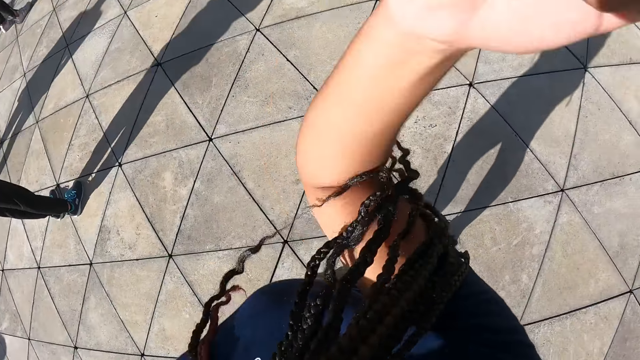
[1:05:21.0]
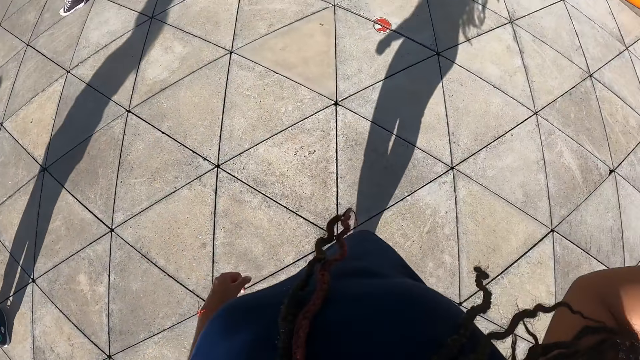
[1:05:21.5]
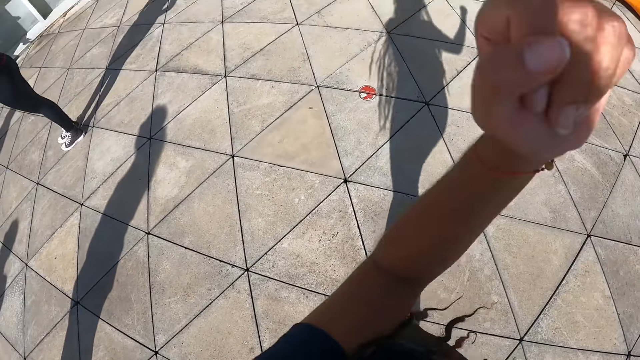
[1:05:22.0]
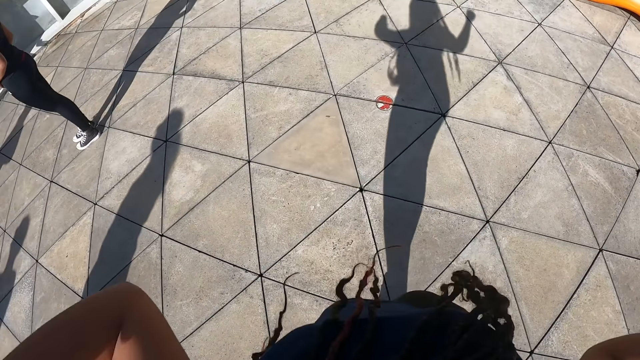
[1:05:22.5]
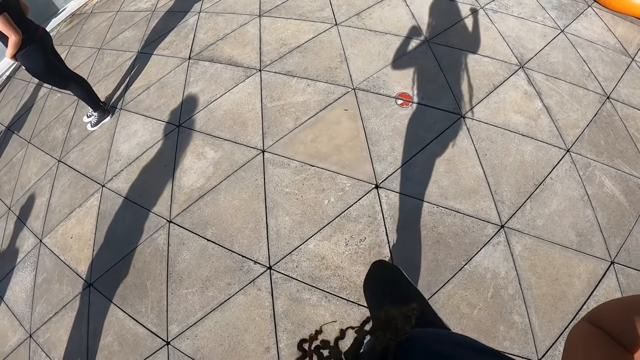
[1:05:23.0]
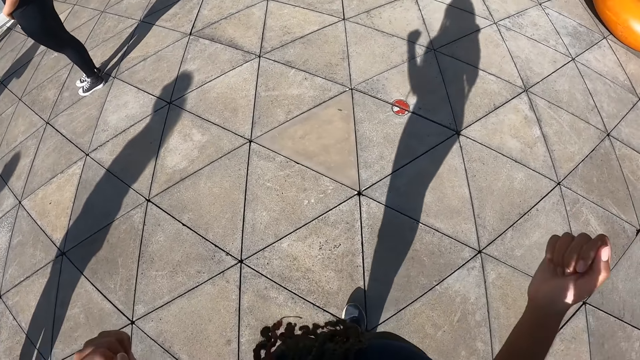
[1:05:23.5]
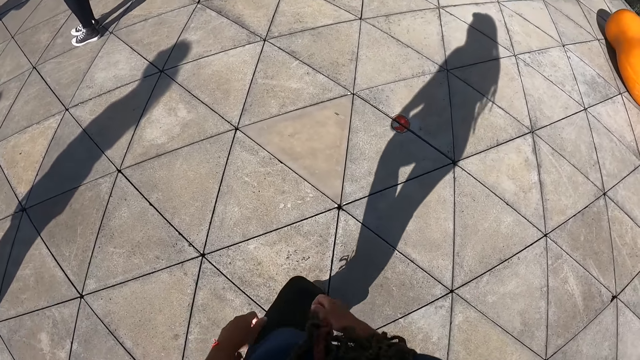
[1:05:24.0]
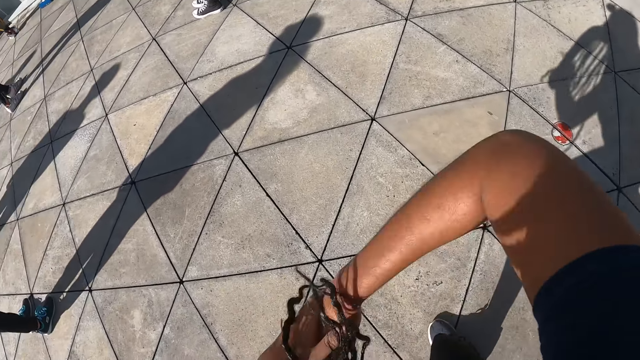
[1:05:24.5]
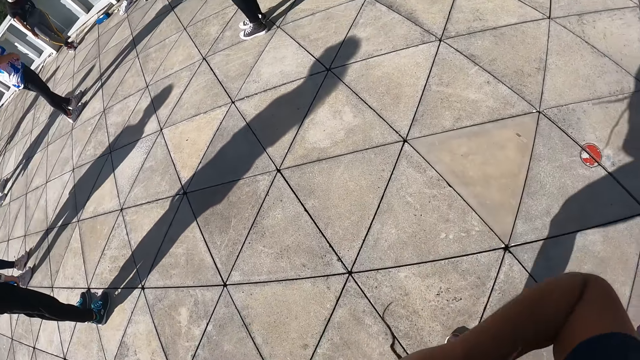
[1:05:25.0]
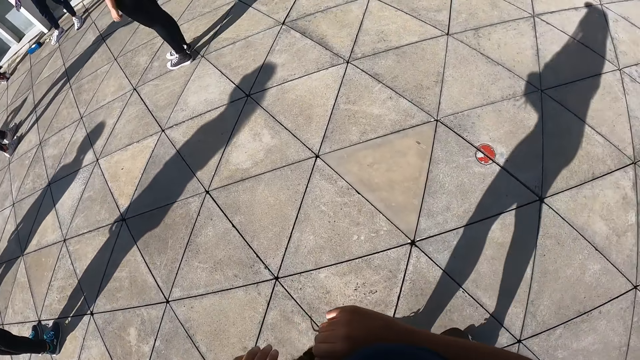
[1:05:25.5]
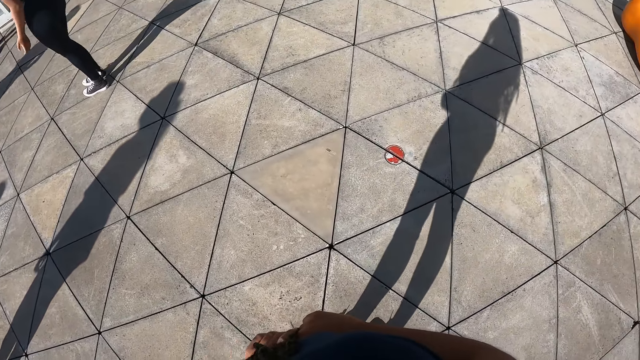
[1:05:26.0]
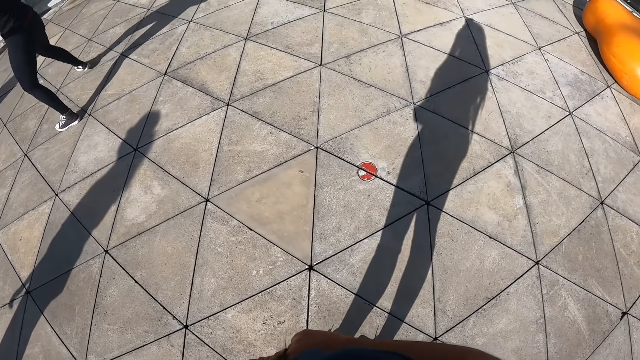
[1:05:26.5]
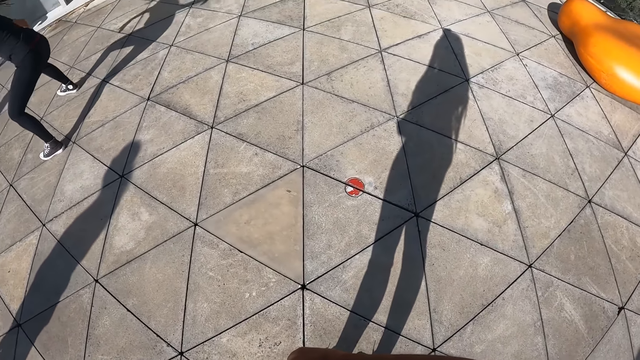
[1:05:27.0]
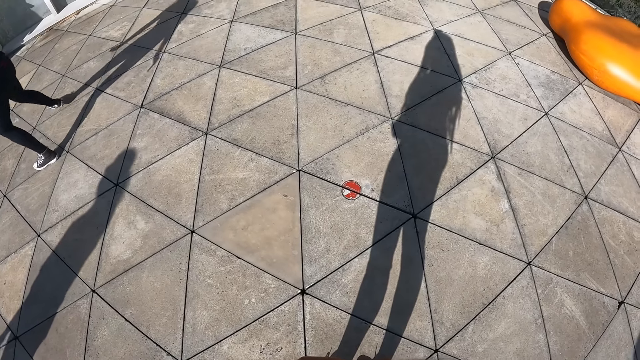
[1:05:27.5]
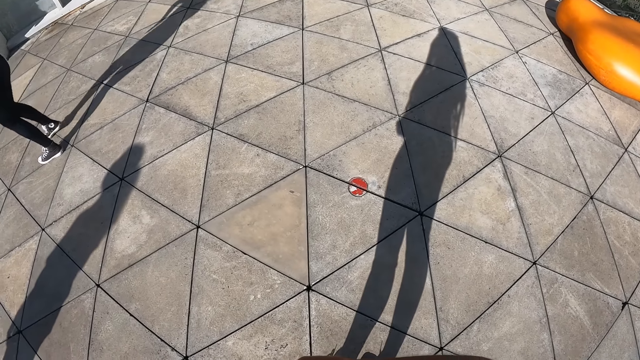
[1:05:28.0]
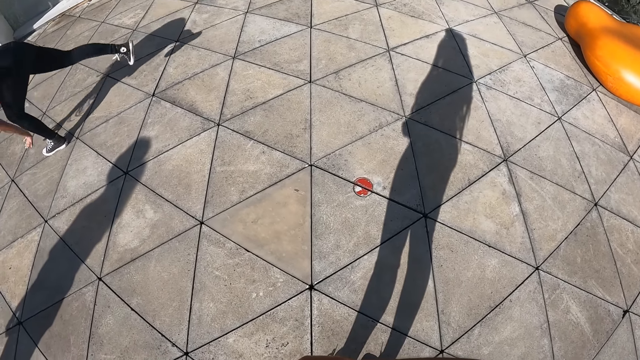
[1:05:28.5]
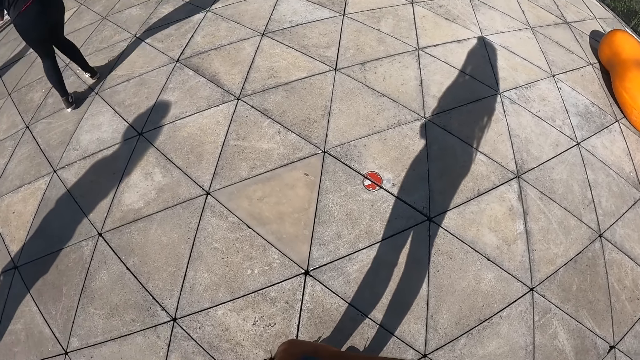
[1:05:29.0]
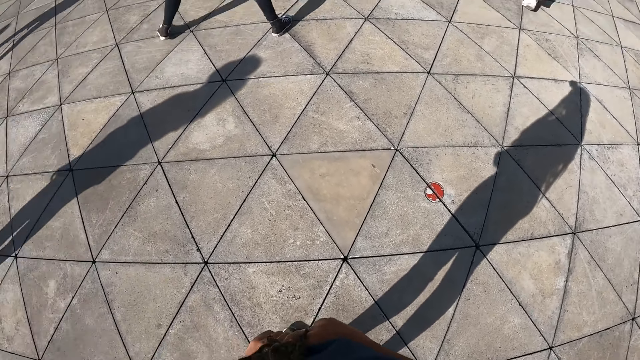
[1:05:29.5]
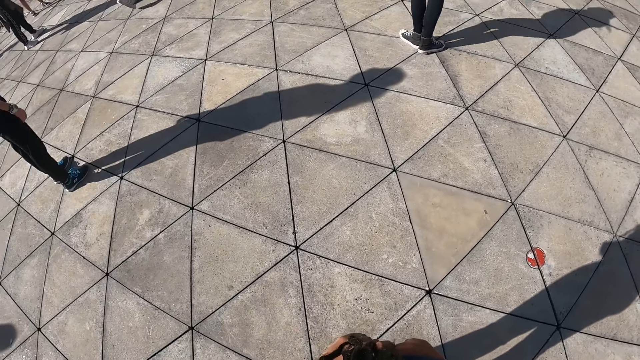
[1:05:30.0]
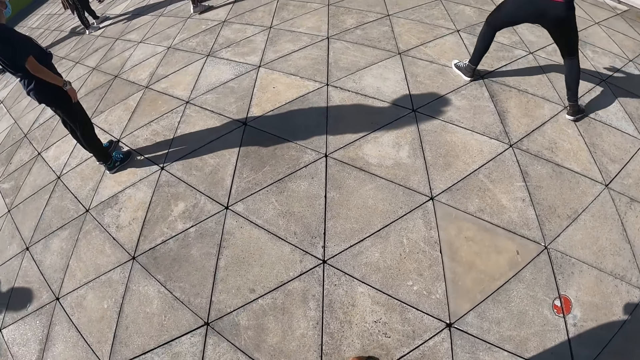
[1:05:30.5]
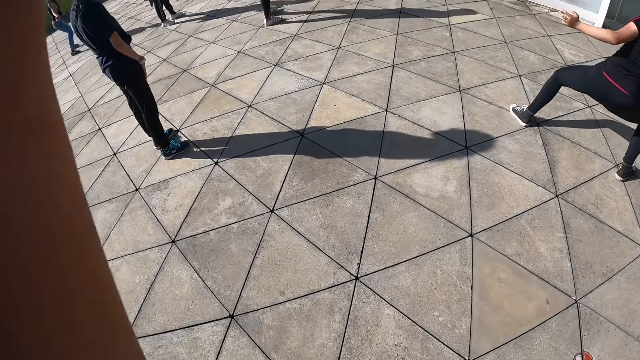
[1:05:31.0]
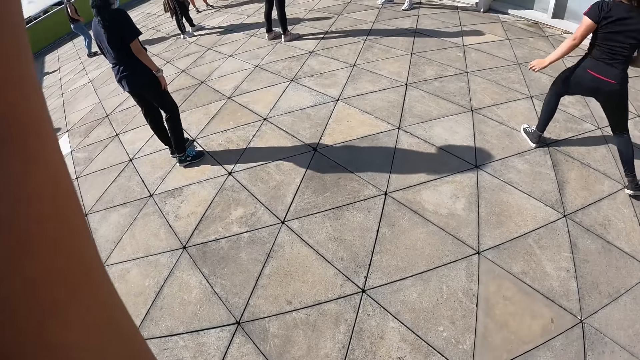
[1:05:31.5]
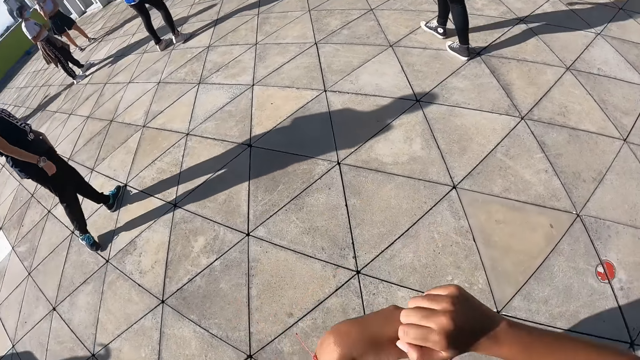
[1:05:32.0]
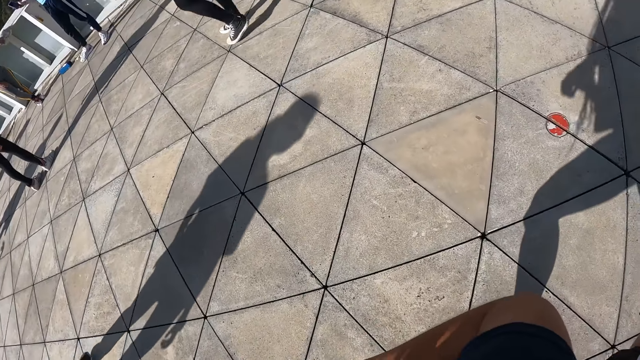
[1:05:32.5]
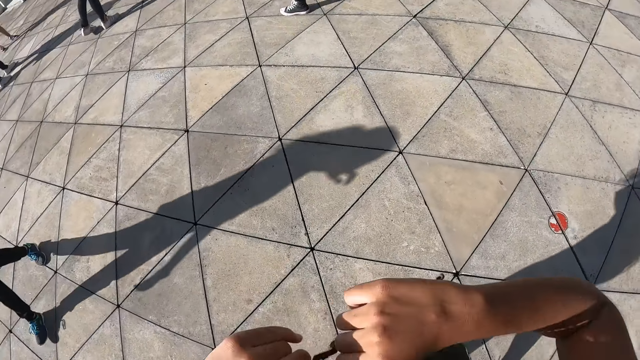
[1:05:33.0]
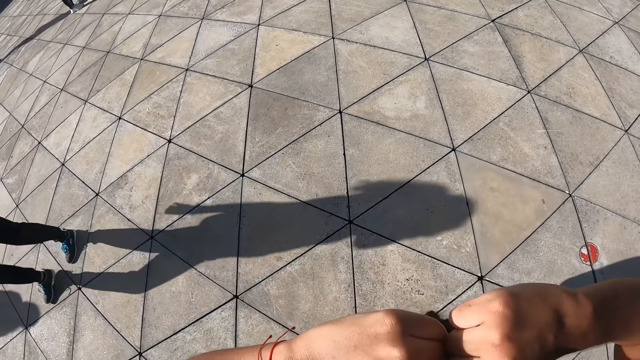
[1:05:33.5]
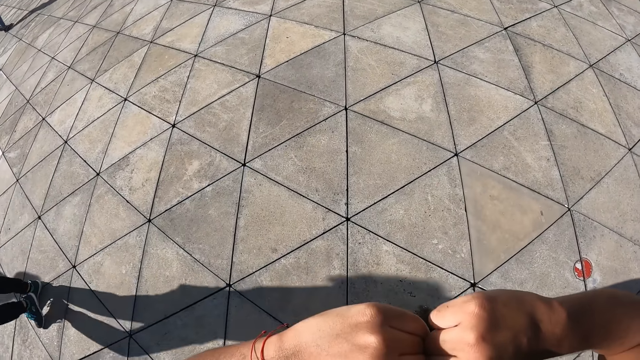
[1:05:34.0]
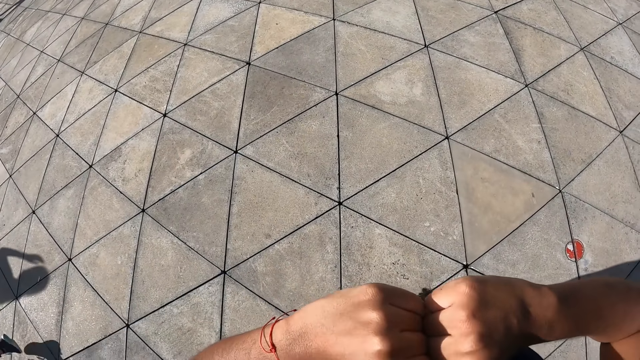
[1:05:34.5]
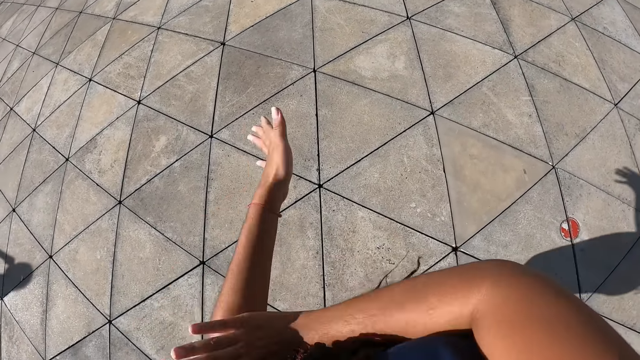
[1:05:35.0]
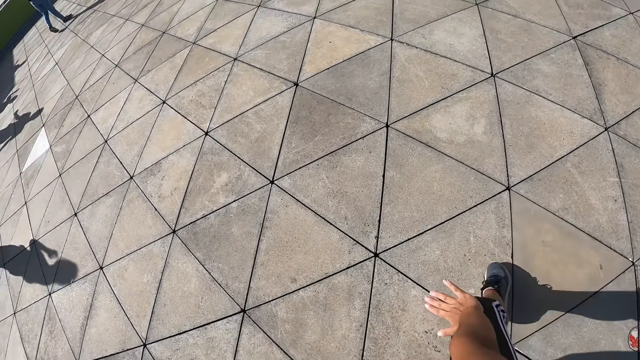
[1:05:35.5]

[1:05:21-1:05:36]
The camera wearer stands on the compound. A woman dances on the compound. The camera wearer turns around. They raise the right hand. They dance on the compound.

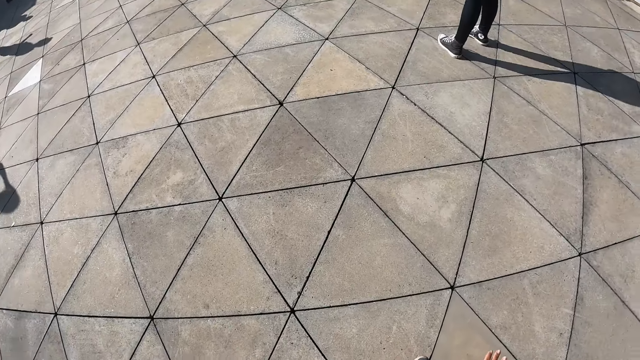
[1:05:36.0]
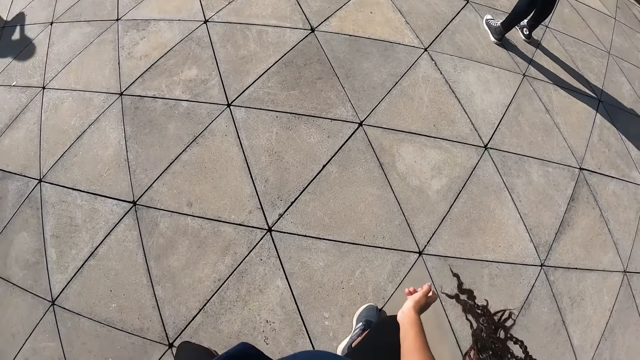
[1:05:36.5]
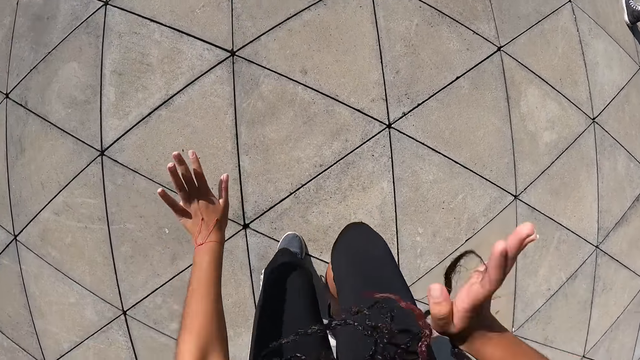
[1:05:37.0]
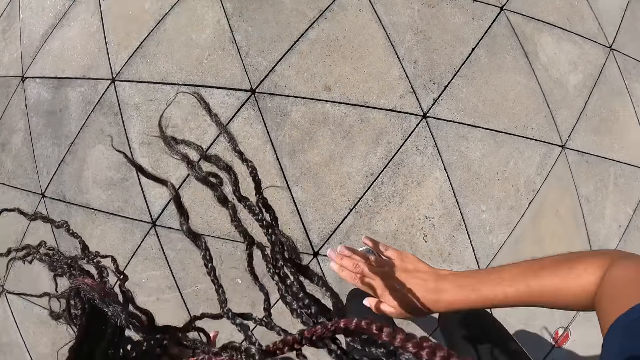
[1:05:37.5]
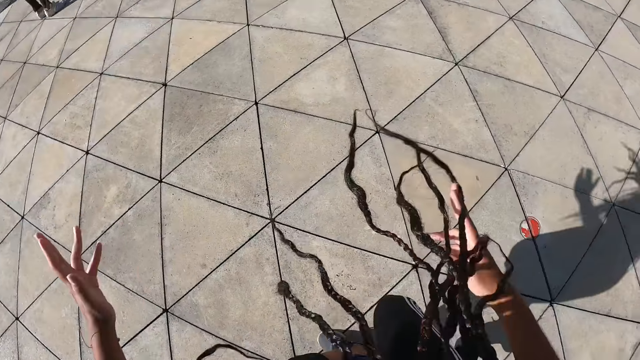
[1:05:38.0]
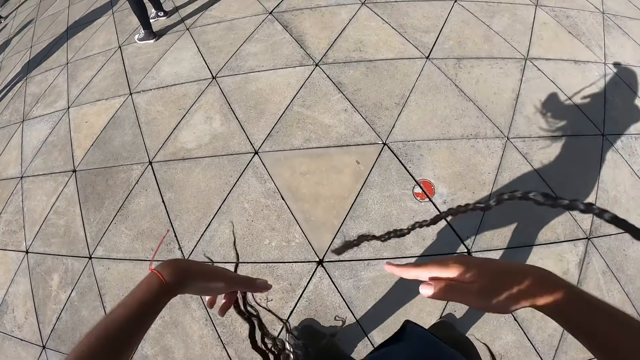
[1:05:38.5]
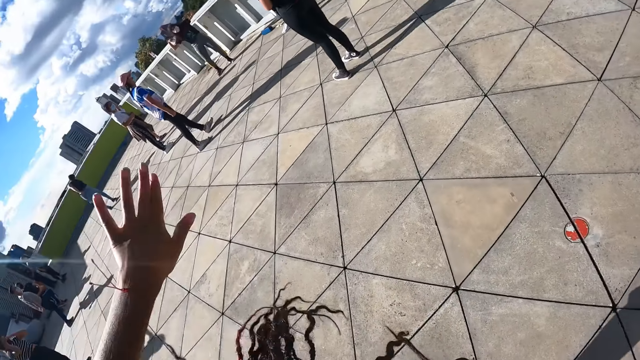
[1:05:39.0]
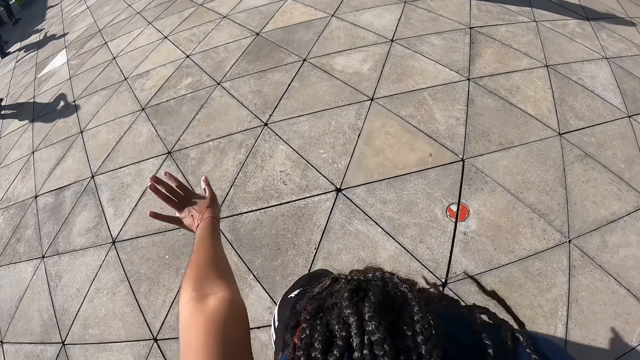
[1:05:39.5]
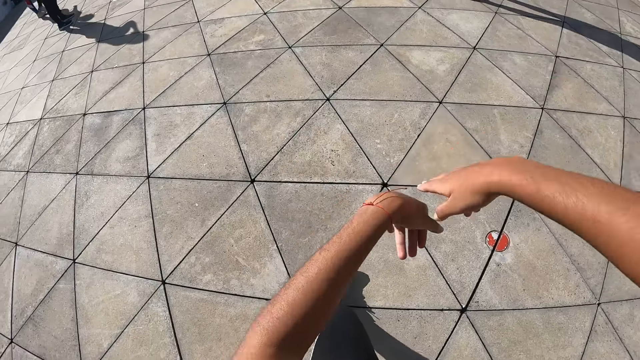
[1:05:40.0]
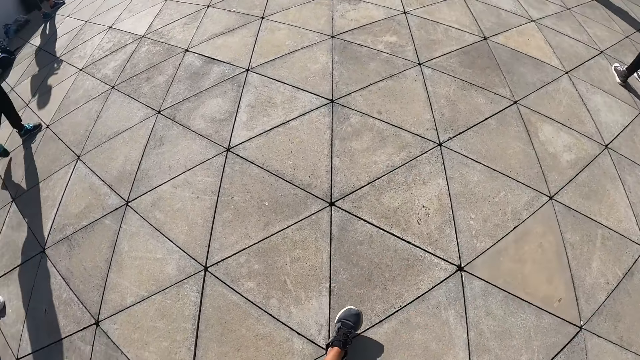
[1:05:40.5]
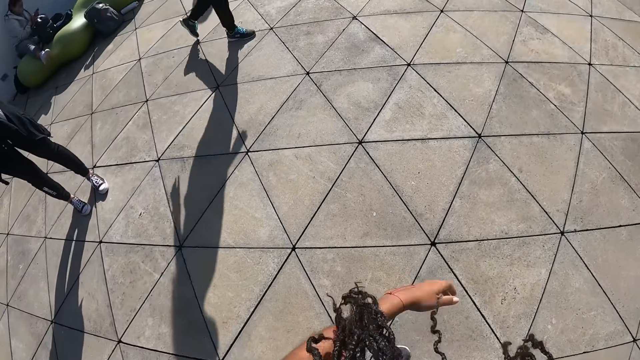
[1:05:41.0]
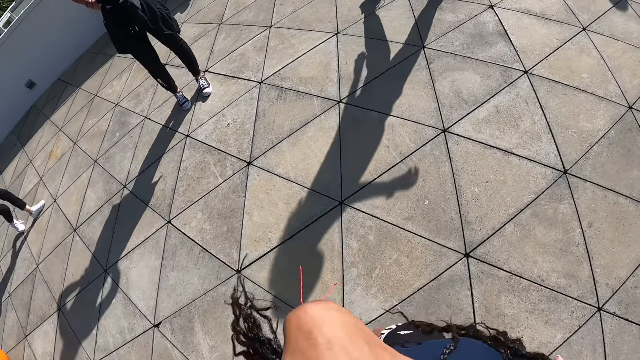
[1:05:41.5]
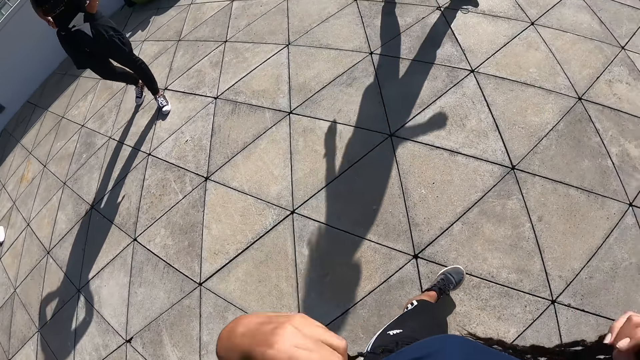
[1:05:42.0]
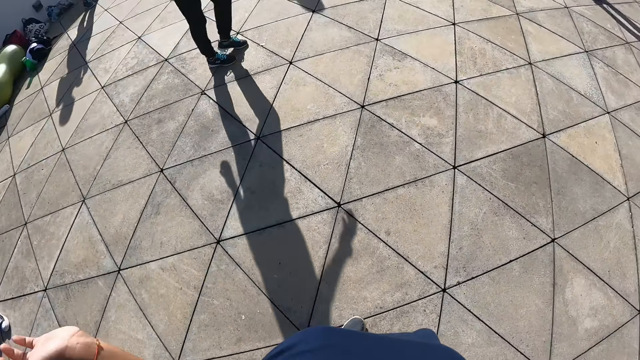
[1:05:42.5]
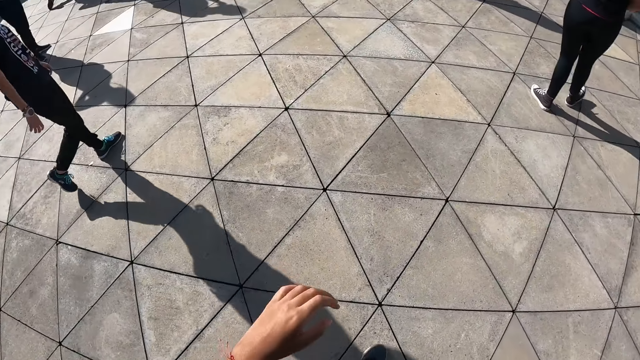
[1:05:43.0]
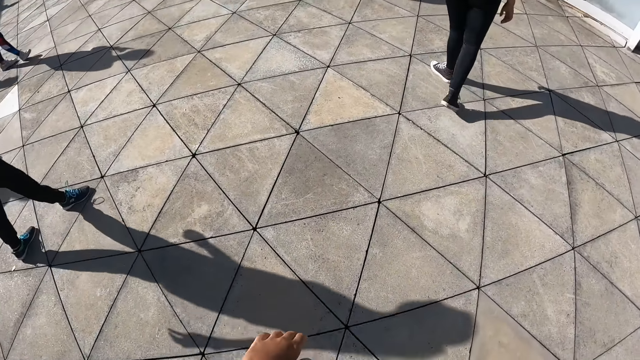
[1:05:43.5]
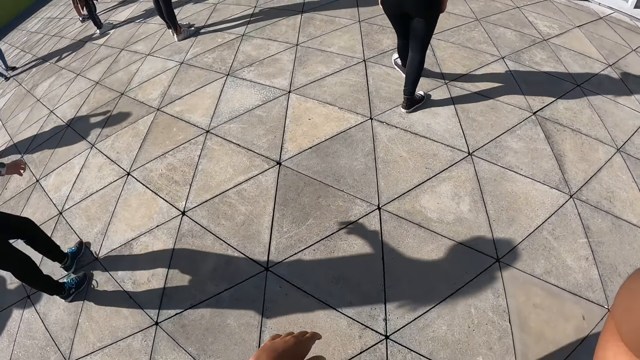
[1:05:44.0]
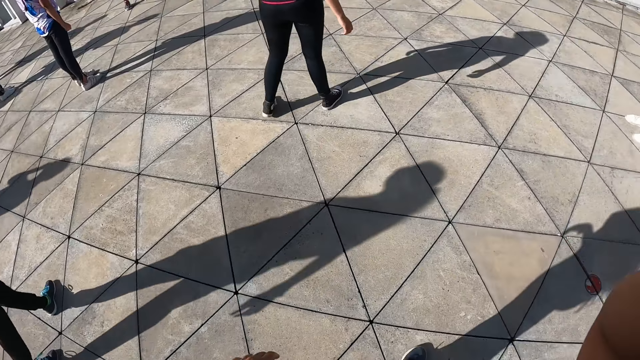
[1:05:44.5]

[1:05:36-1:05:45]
The camera wearer moves her hair with both hands. She steps forward, touches the braids, and drops the left hand.
